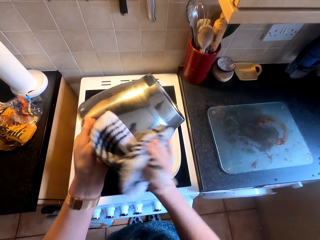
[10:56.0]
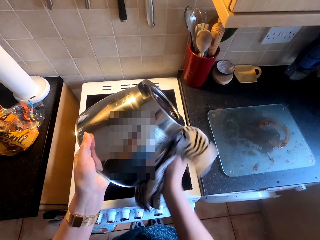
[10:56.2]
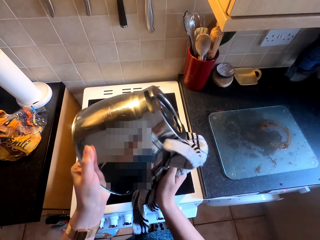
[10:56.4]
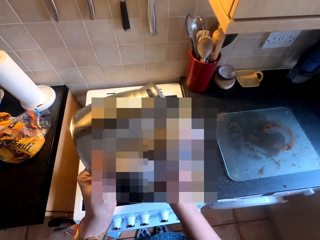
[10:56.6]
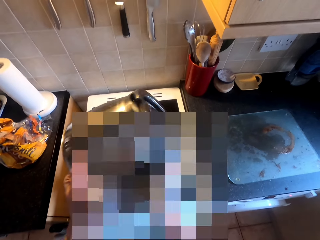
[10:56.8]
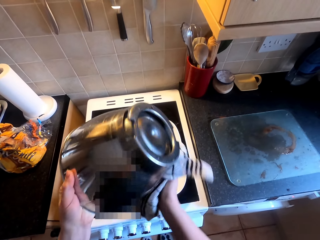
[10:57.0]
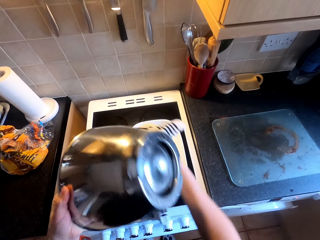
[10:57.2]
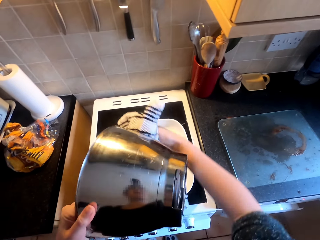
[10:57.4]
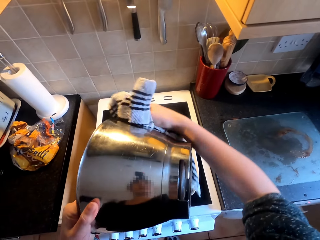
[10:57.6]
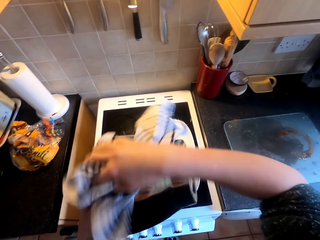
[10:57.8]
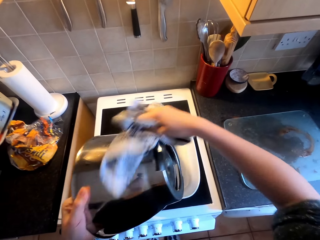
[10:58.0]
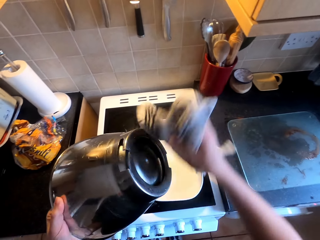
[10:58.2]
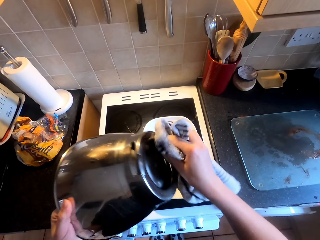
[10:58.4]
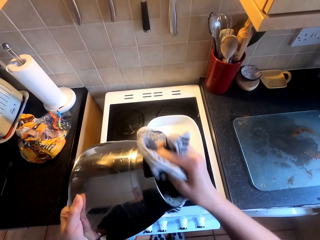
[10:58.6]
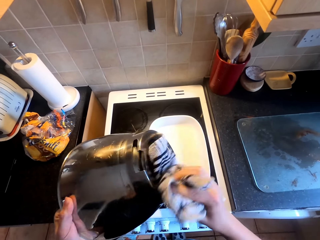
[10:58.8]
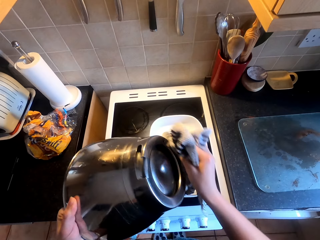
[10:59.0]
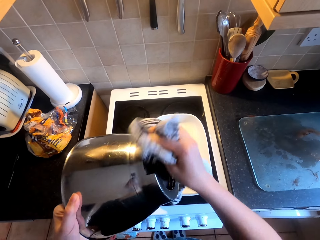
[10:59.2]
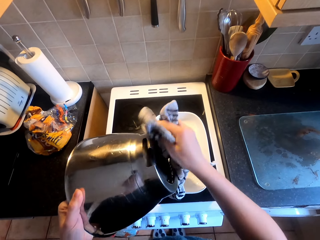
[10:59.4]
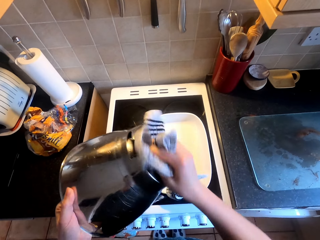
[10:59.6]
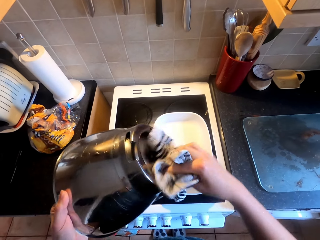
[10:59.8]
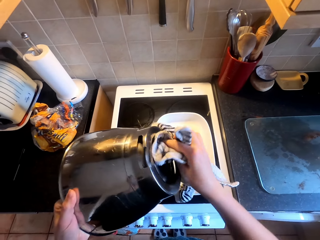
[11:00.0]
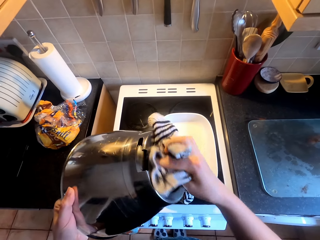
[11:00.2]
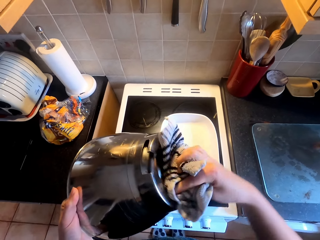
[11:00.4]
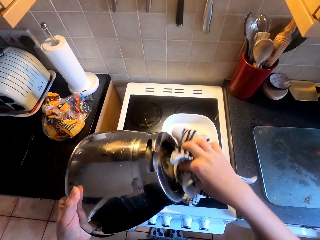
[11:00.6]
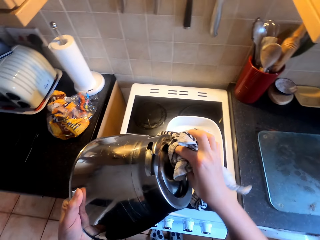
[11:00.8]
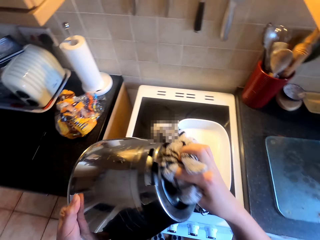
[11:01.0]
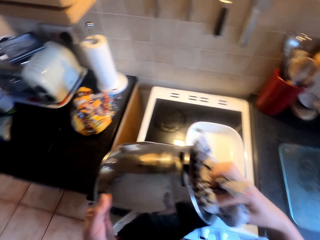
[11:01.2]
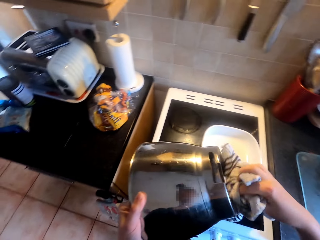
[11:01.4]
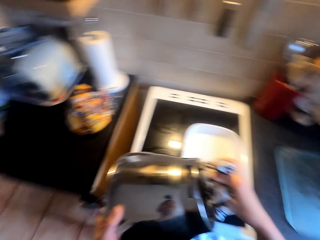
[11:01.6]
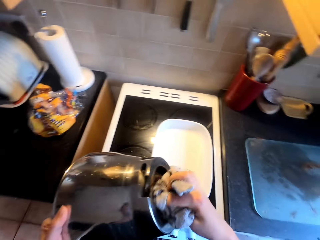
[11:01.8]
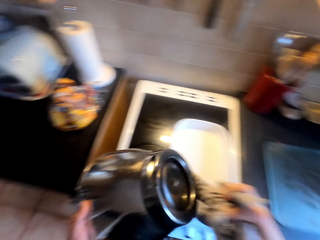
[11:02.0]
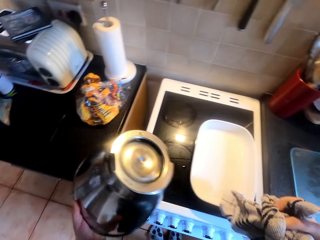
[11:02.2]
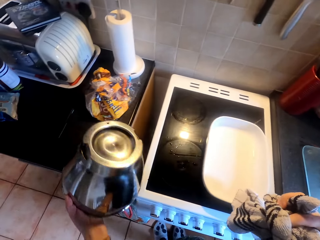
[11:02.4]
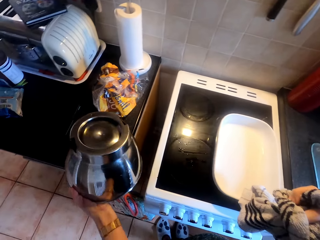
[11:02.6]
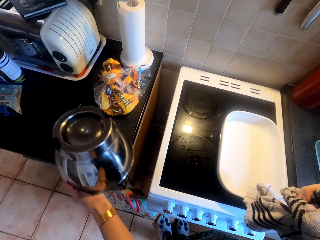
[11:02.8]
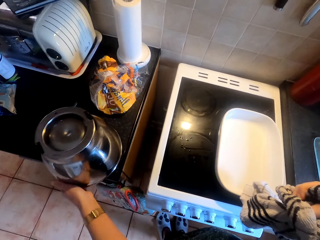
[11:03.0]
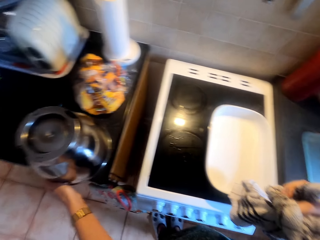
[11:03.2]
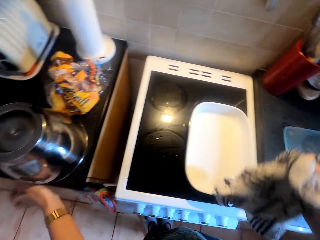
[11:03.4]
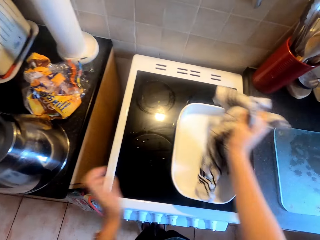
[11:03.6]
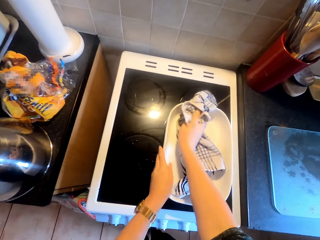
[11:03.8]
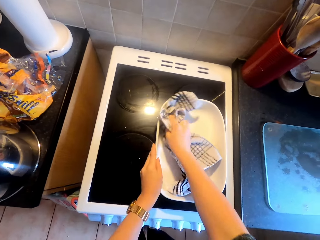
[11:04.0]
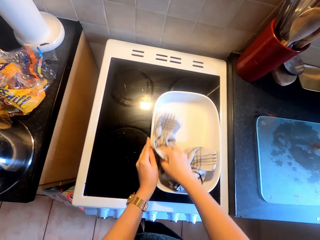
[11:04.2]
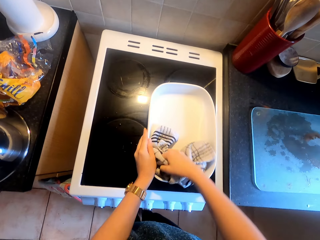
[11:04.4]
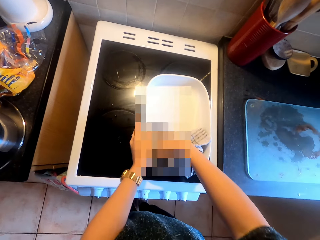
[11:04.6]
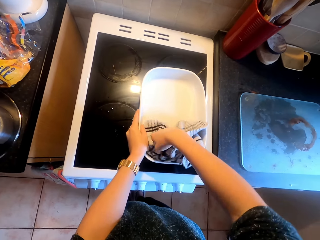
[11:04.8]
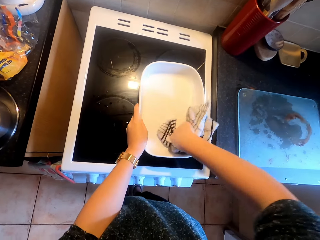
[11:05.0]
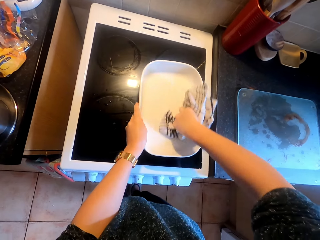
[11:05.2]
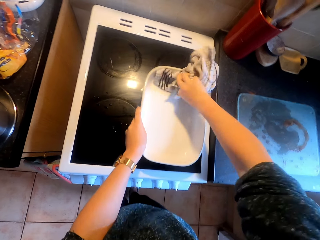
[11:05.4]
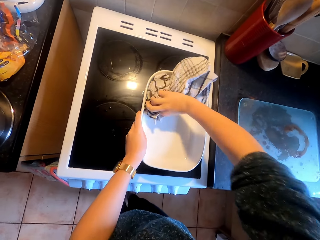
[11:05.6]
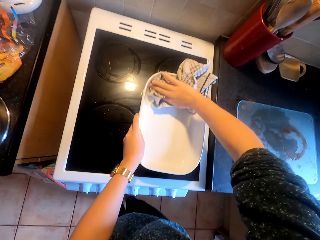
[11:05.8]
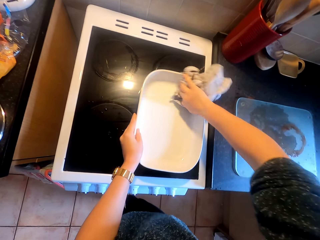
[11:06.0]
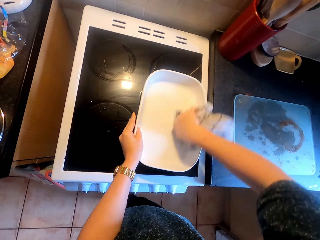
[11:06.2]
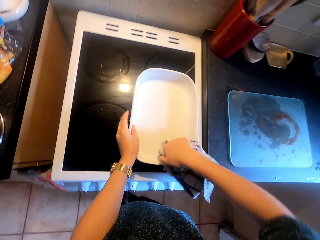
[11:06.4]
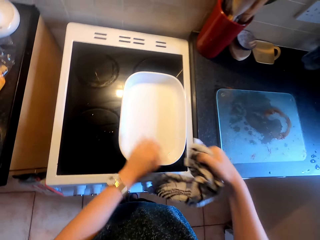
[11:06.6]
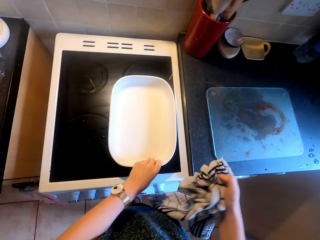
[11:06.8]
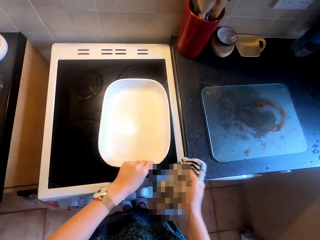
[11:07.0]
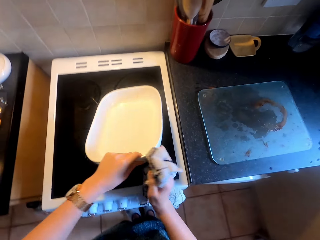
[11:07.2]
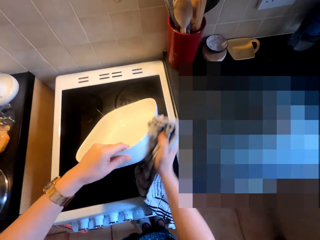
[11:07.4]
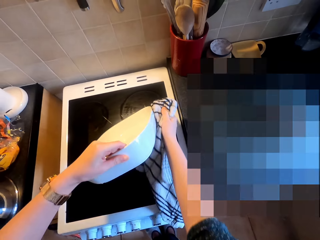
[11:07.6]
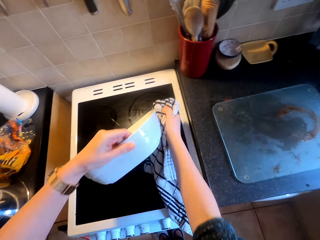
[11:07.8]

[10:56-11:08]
The camera wearer places the metal bowl on the table. They dry the glass tray or bowl.

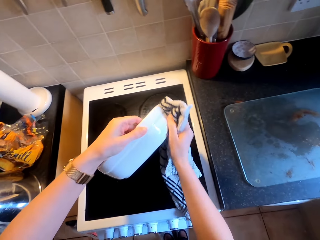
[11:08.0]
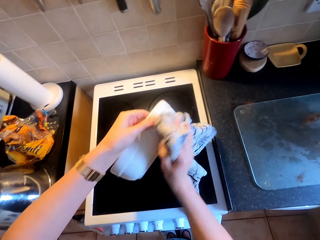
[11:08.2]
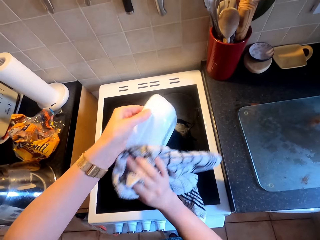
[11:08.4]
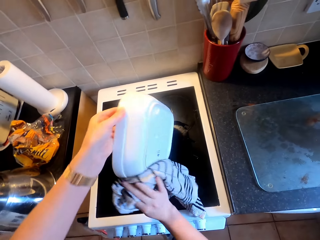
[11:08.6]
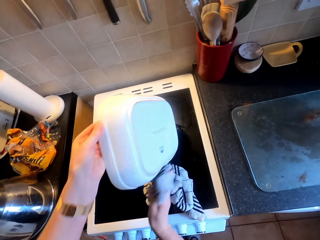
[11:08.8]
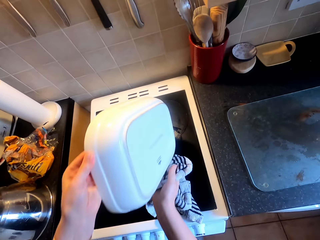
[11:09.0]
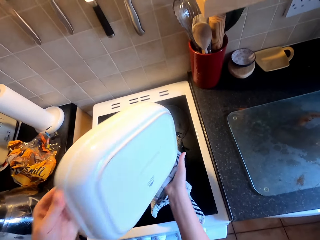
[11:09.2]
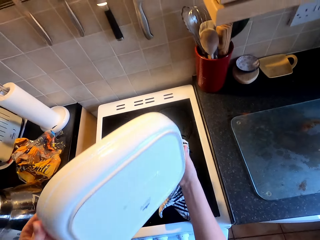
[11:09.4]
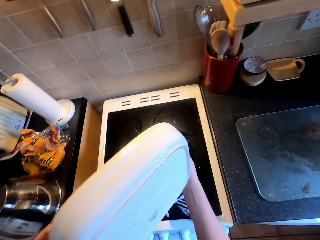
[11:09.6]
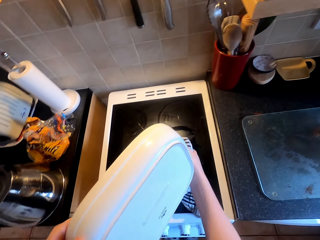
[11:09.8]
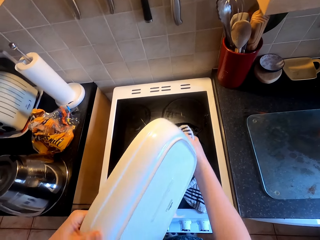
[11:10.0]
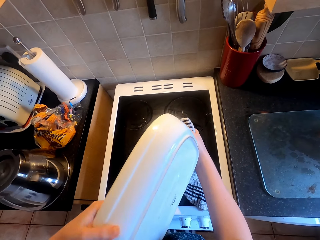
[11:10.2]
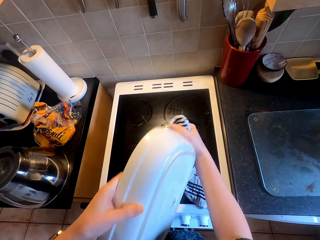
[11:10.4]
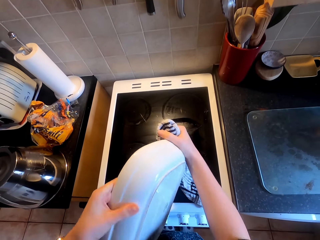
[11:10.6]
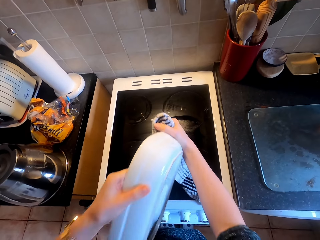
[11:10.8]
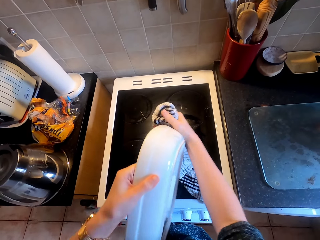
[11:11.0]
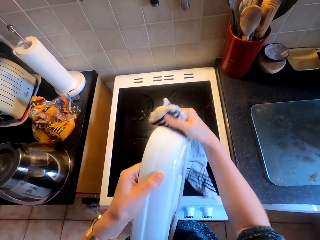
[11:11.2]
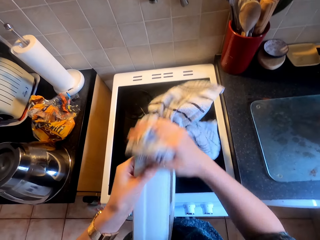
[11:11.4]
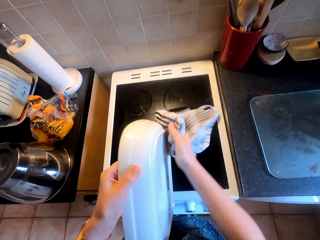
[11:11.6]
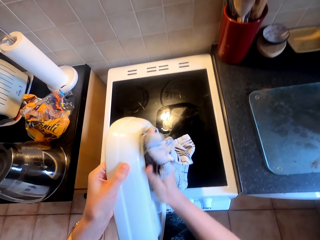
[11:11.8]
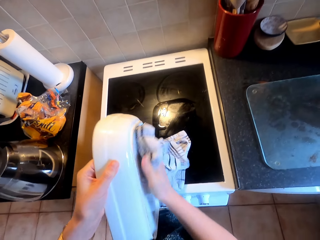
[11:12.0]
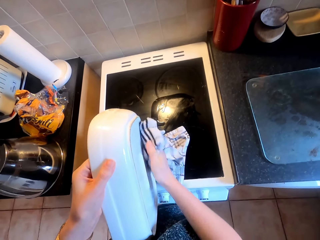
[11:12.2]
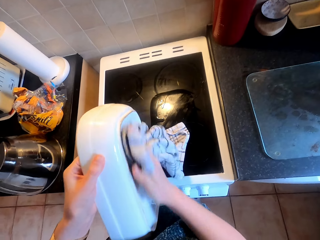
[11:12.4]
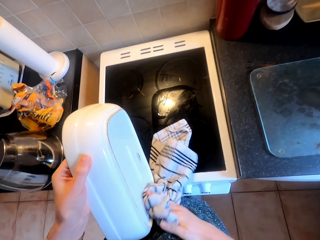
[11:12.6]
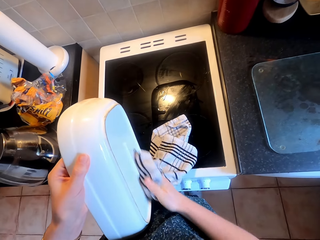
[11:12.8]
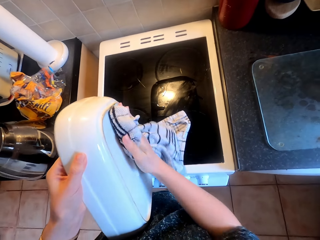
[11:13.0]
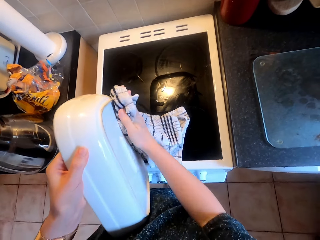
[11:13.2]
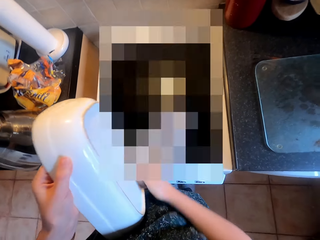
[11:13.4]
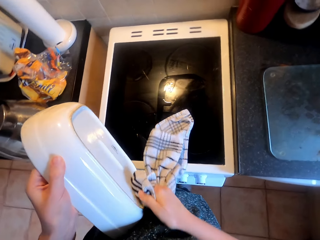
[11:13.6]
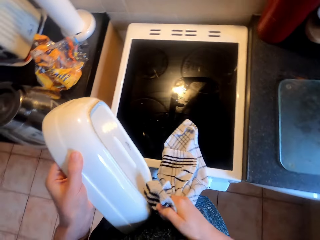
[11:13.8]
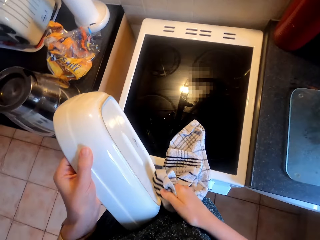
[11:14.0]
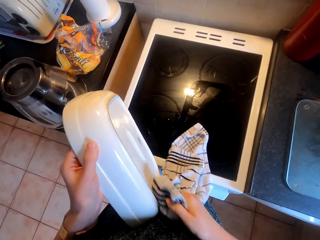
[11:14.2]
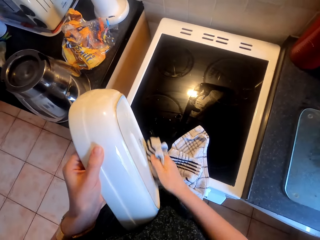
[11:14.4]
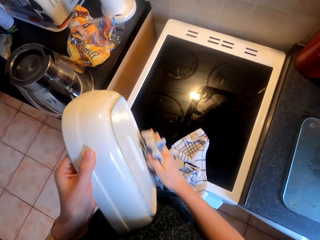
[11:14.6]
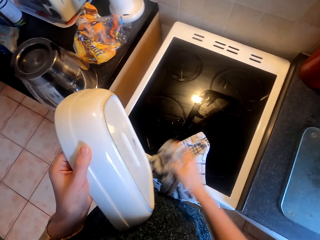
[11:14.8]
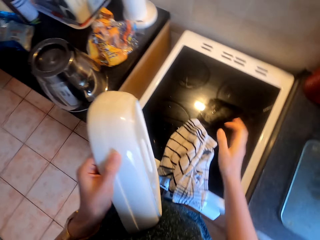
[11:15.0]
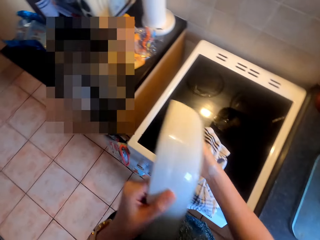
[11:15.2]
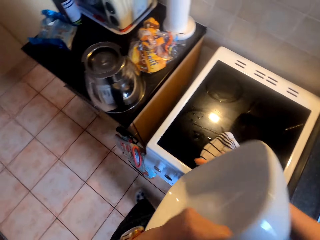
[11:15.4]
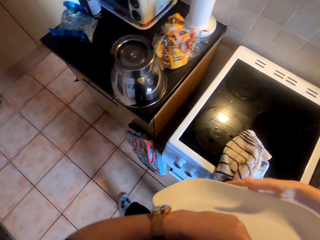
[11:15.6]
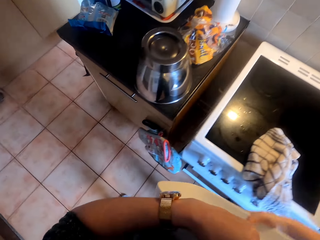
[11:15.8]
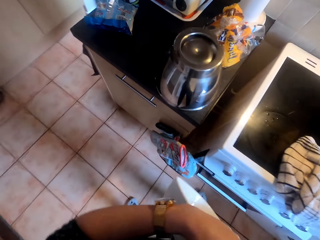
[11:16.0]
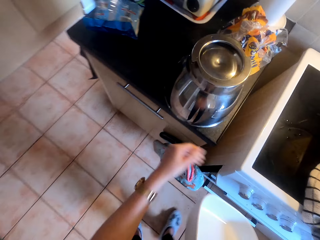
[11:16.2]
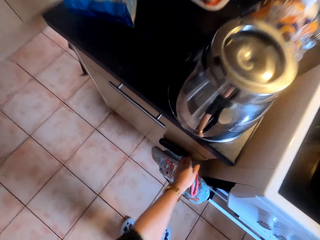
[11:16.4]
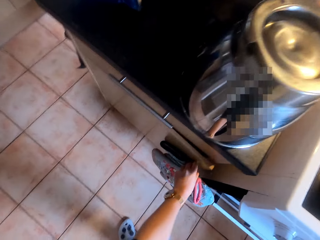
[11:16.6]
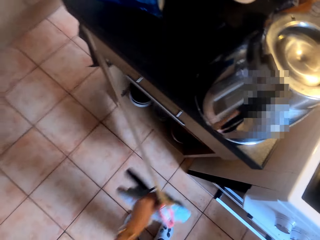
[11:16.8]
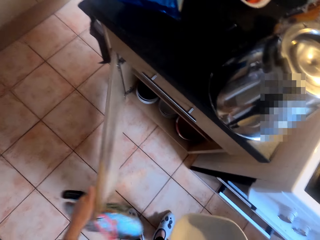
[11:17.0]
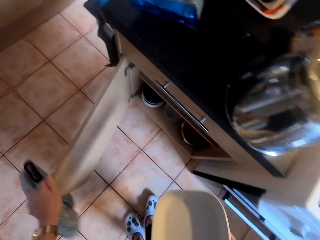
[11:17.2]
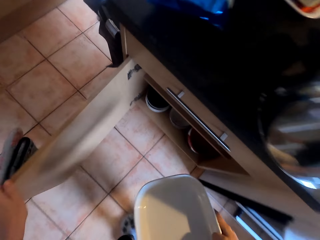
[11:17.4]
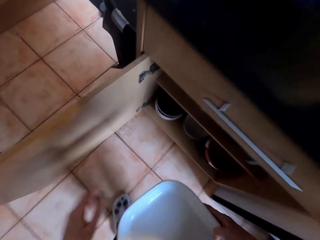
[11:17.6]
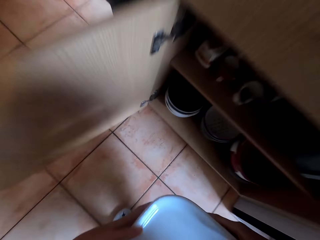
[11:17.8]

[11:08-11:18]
The camera wearer opens the kitchen cabinet.
